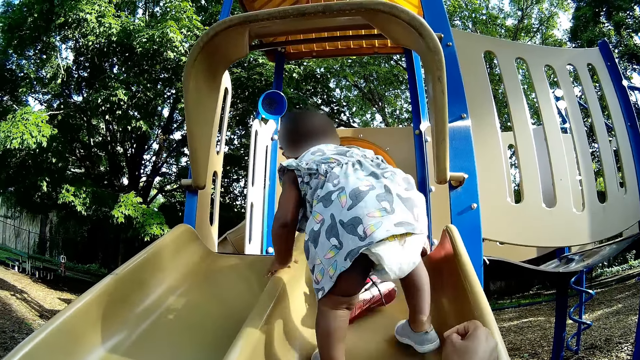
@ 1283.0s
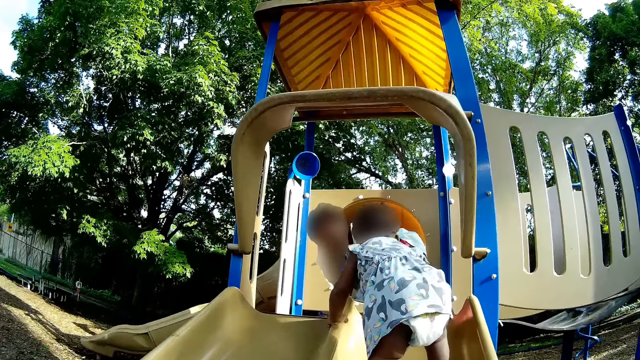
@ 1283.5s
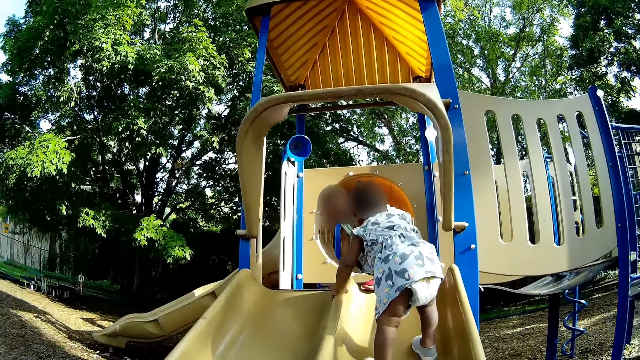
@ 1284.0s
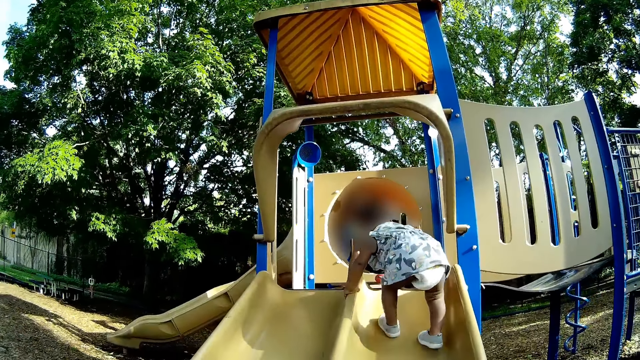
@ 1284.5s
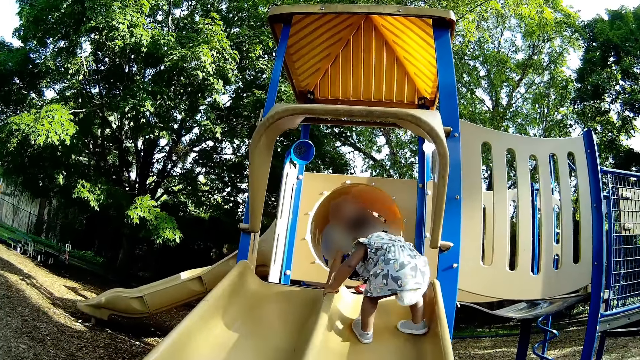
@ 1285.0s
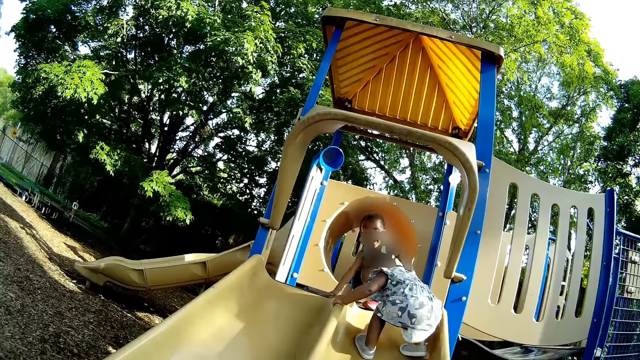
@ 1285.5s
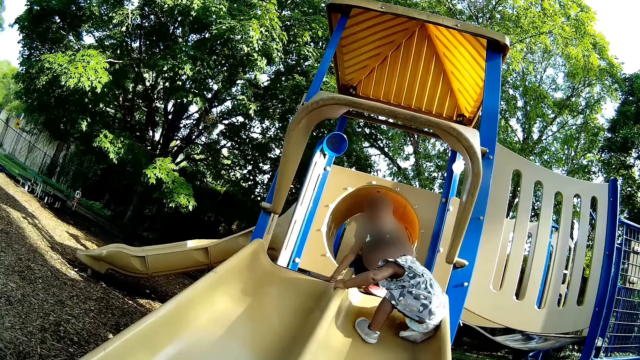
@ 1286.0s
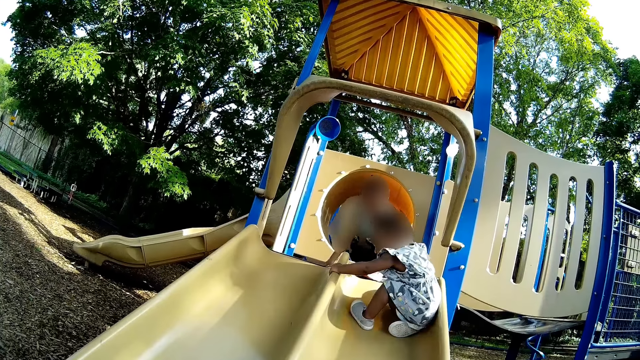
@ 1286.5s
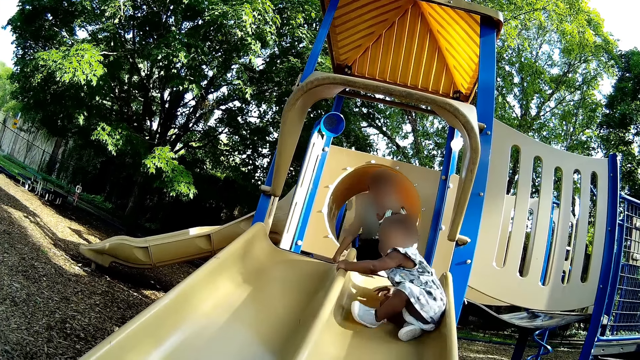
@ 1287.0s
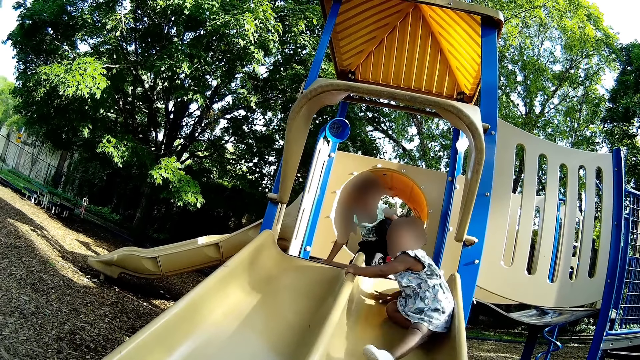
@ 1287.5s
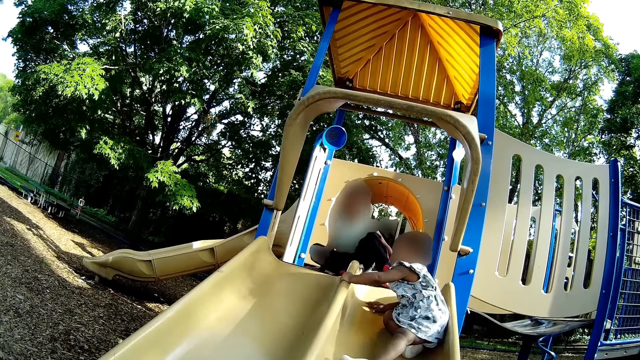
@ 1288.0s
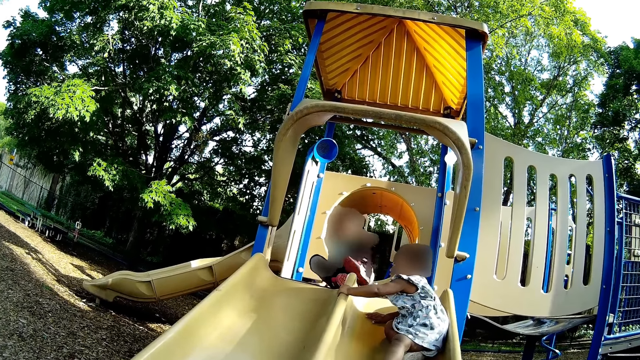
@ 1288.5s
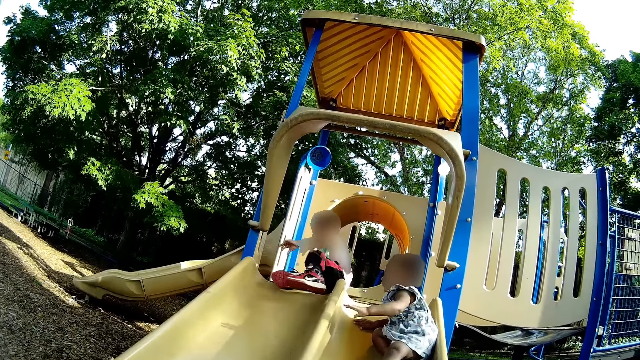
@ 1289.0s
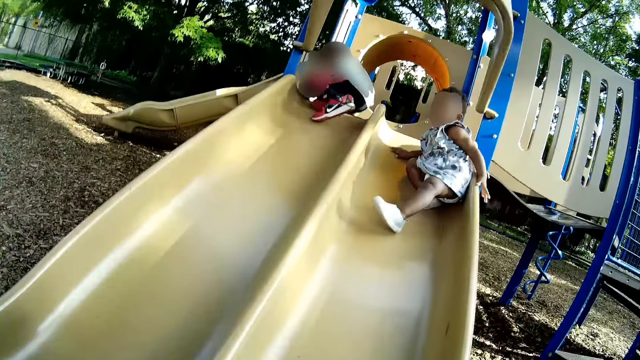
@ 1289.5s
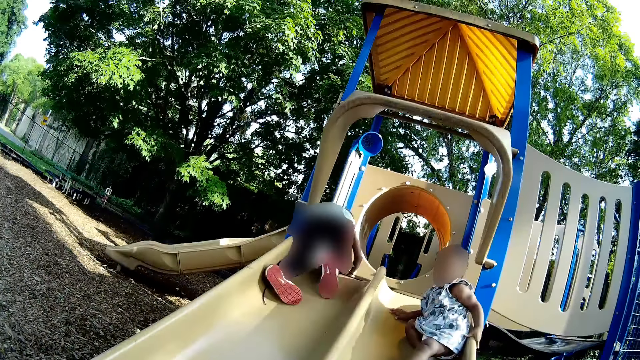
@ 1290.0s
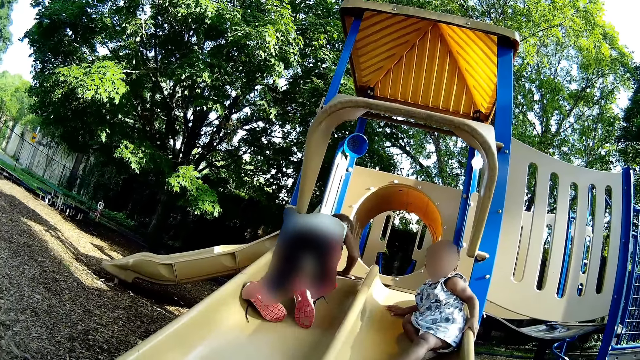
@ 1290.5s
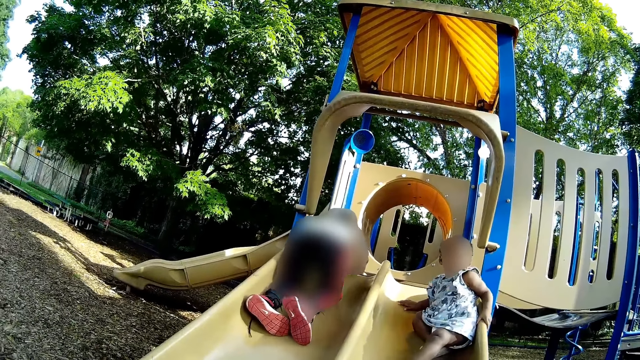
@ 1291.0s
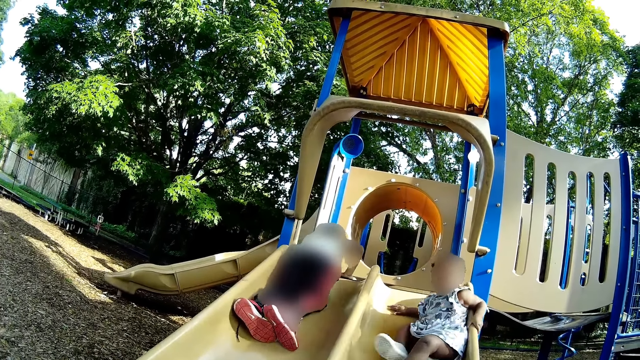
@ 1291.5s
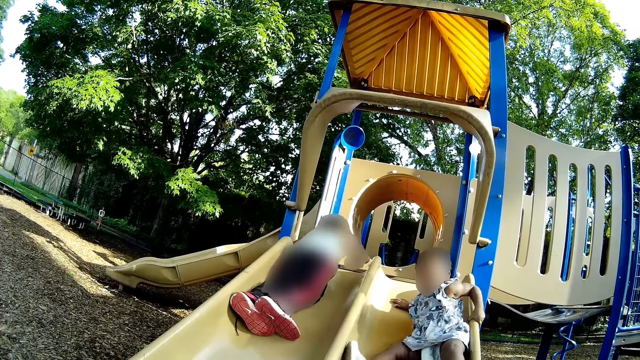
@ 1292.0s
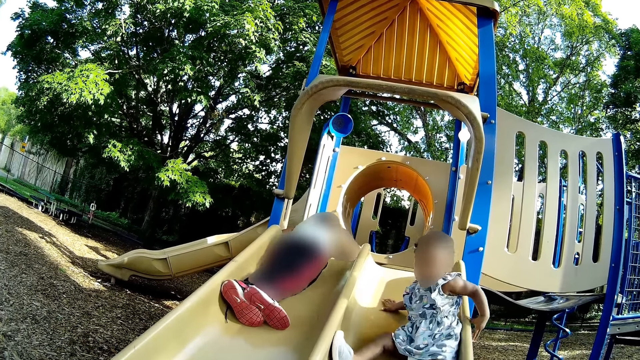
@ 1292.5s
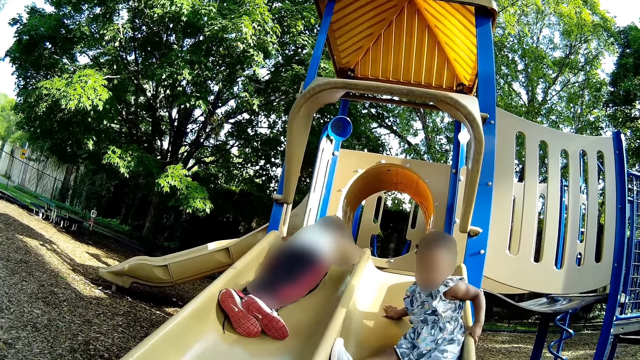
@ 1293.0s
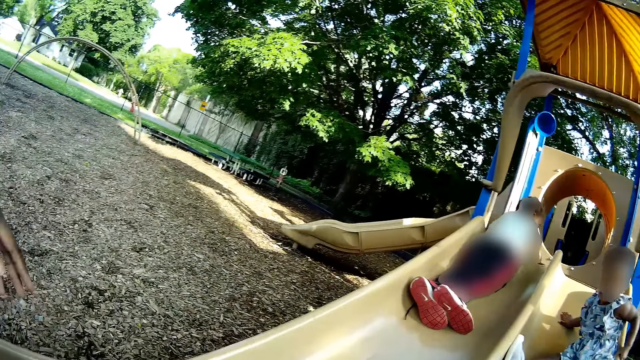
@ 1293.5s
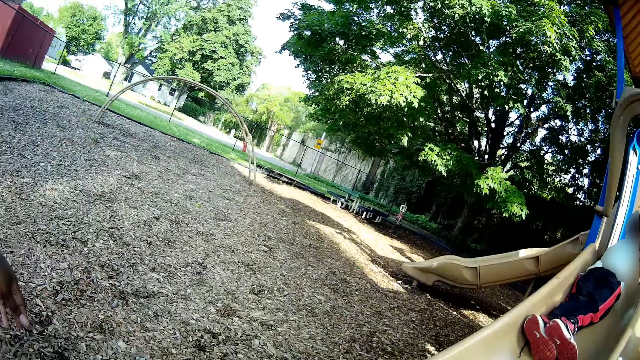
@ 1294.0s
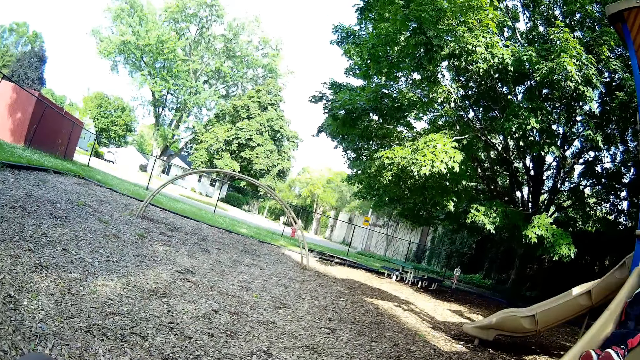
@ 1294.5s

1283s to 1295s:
The boy slides down the plastic slide.

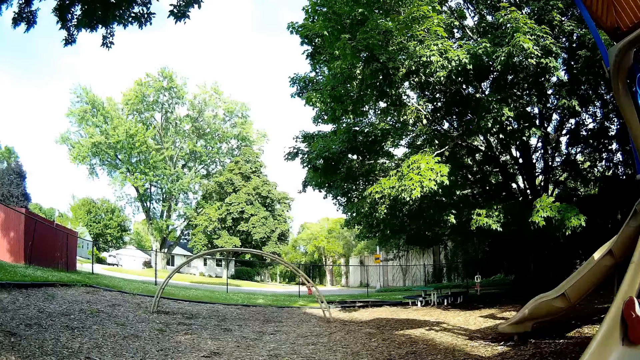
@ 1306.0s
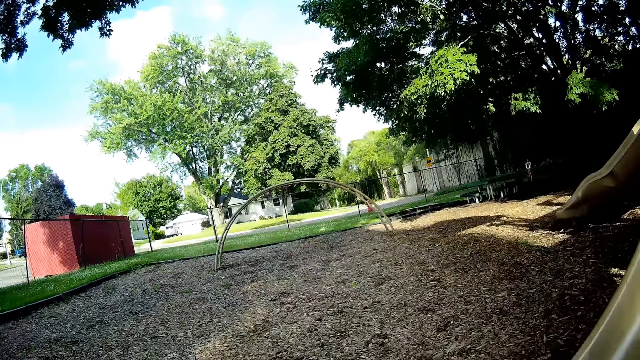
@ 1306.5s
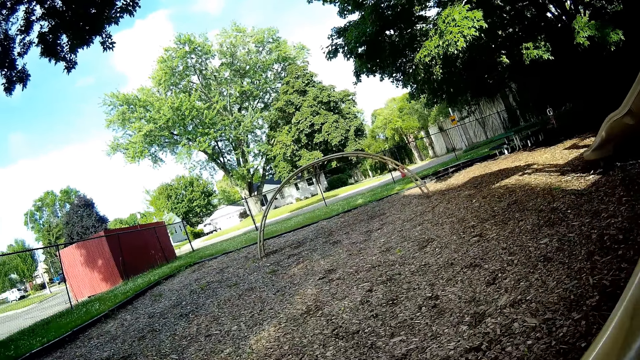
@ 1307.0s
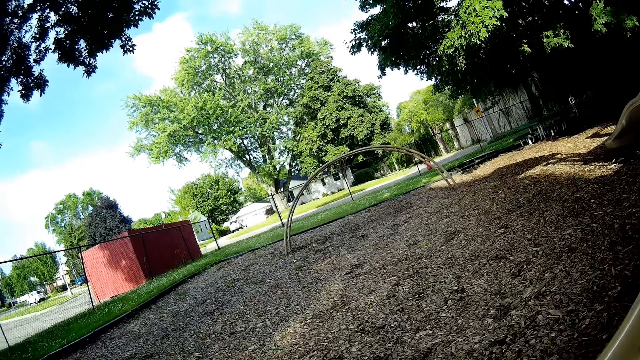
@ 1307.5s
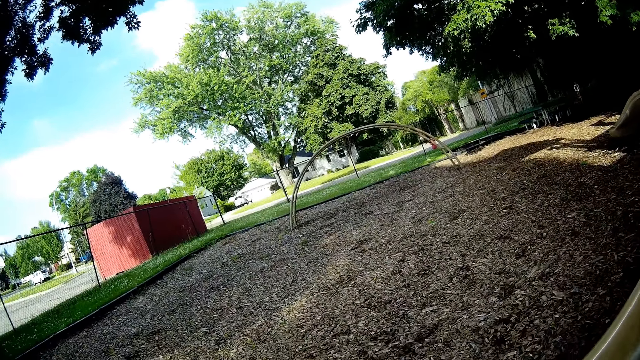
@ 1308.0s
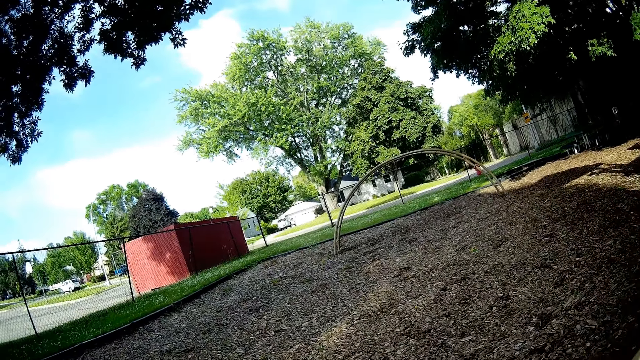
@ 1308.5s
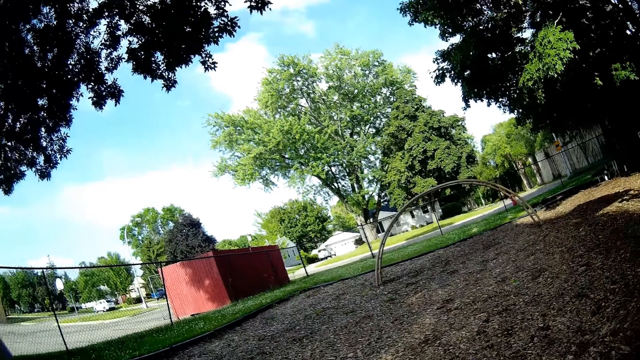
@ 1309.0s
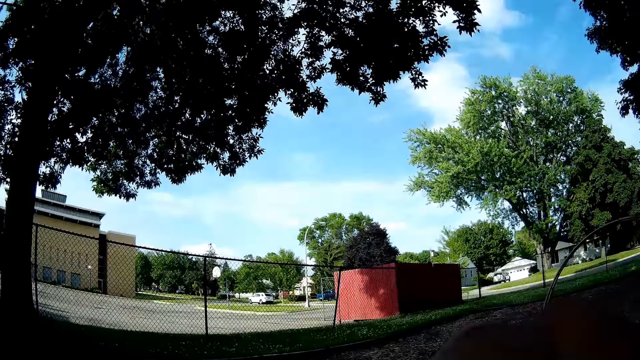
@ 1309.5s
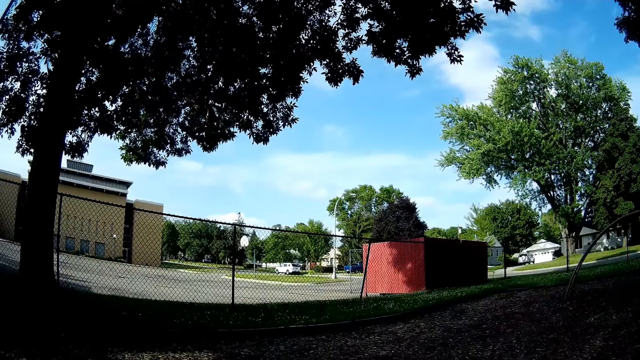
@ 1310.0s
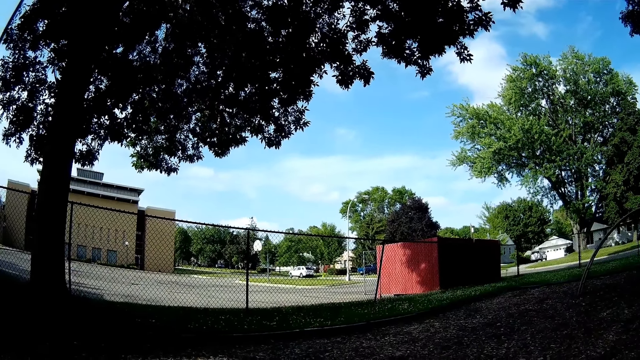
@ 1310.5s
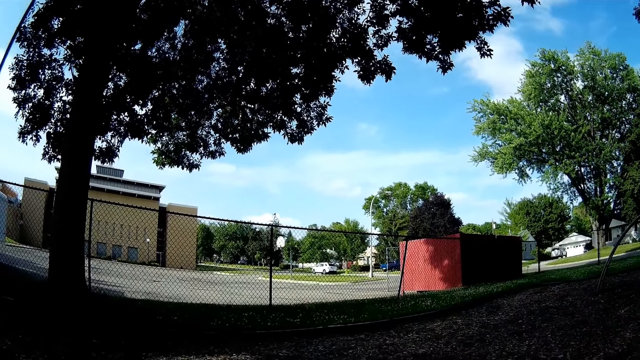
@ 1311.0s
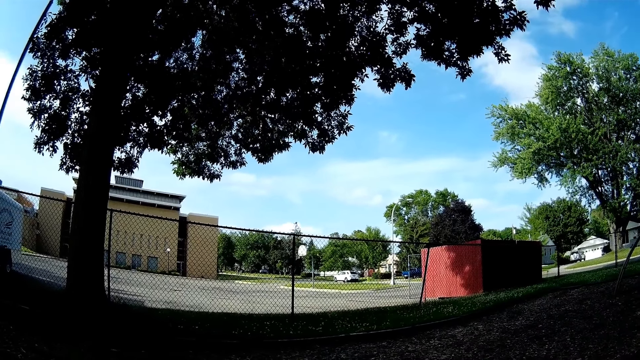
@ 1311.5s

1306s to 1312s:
The camera wearer looks around.

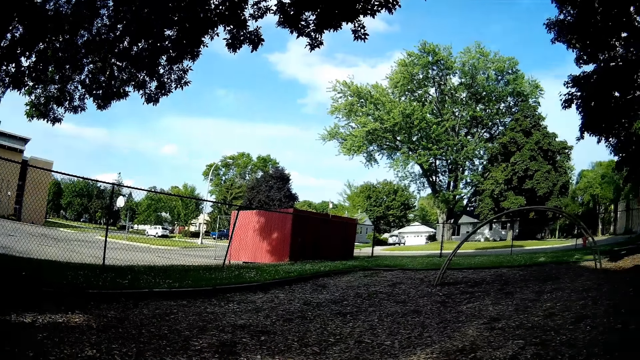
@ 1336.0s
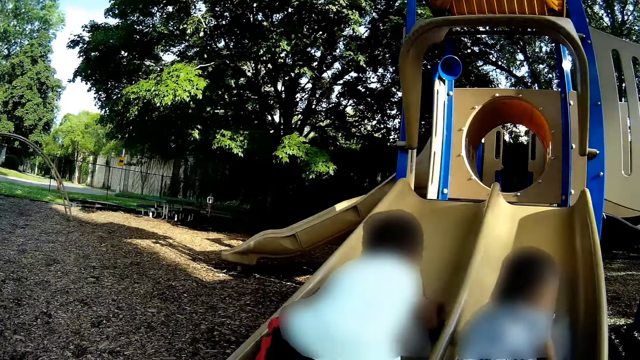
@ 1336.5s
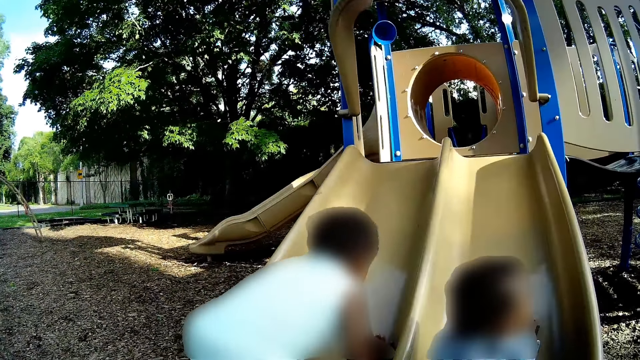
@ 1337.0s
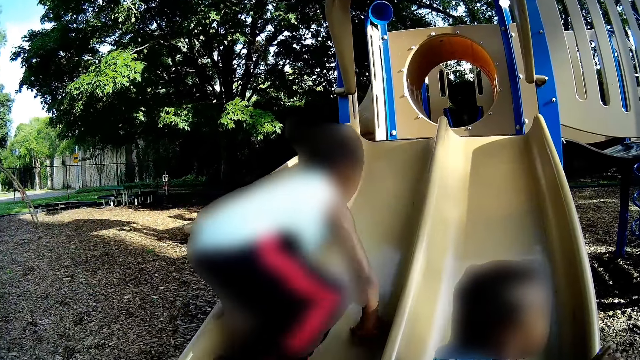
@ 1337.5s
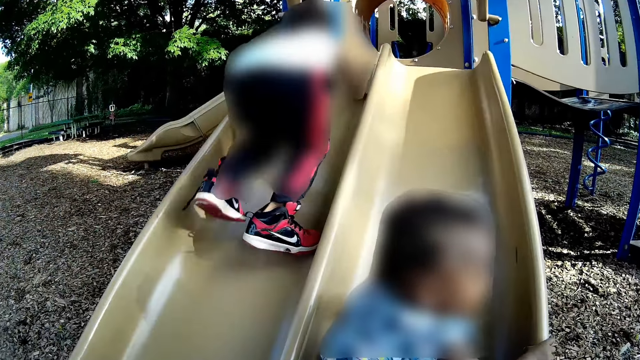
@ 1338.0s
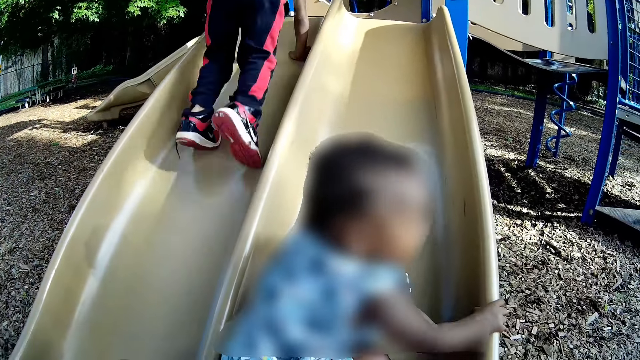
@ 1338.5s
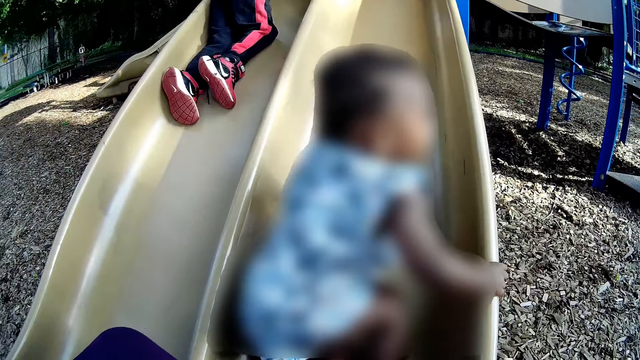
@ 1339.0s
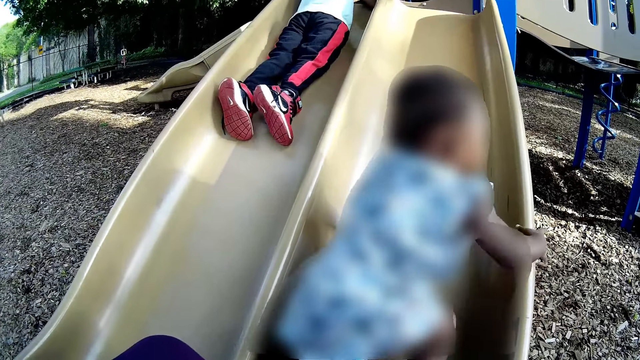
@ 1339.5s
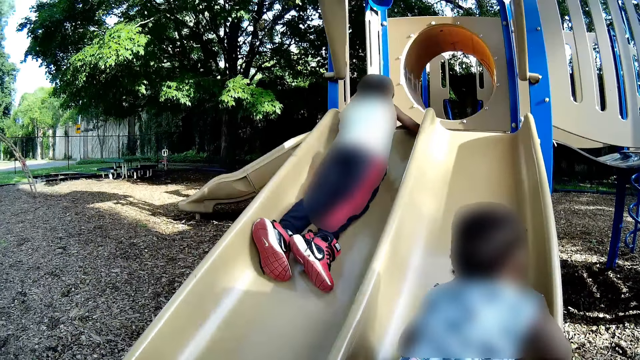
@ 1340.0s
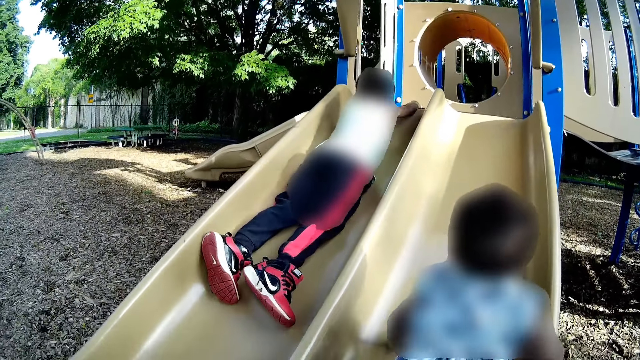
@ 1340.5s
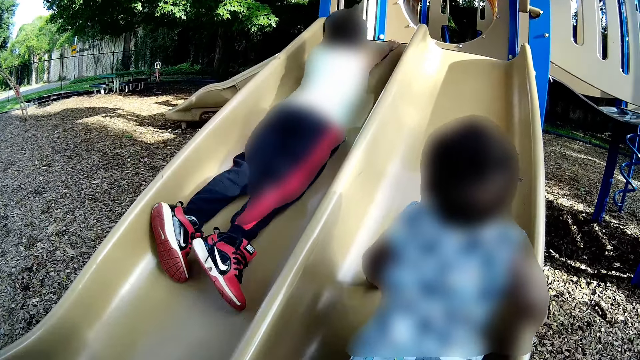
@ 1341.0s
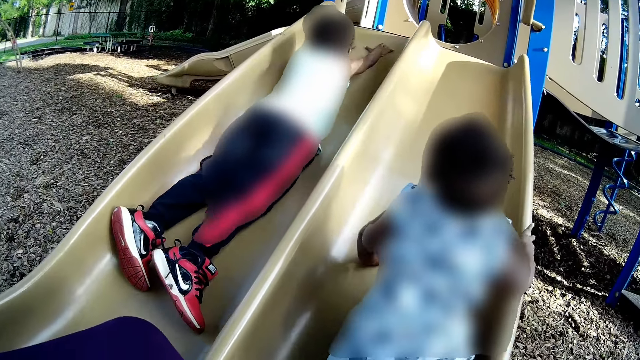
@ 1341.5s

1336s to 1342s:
The boy climbs the plastic slide and slides down the plastic slide. The camera wearer looks at the kids while playing.
